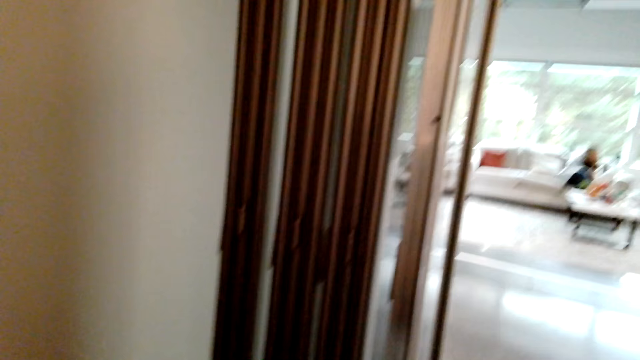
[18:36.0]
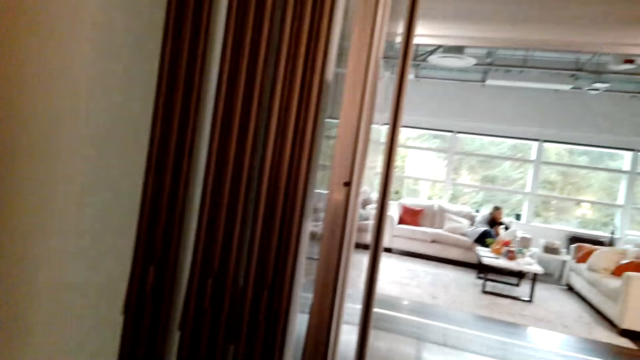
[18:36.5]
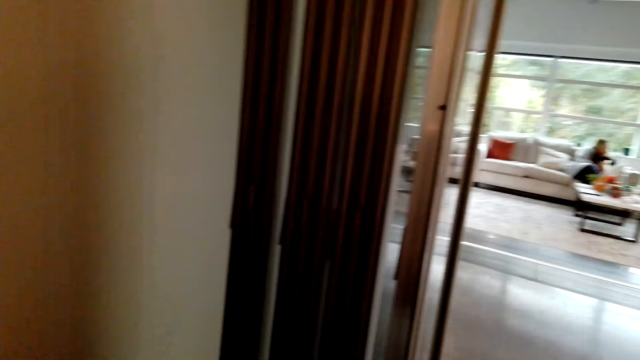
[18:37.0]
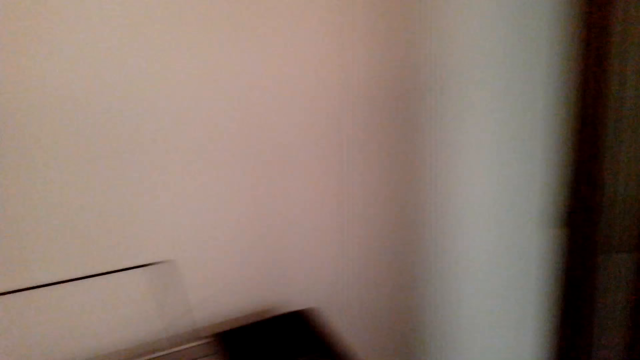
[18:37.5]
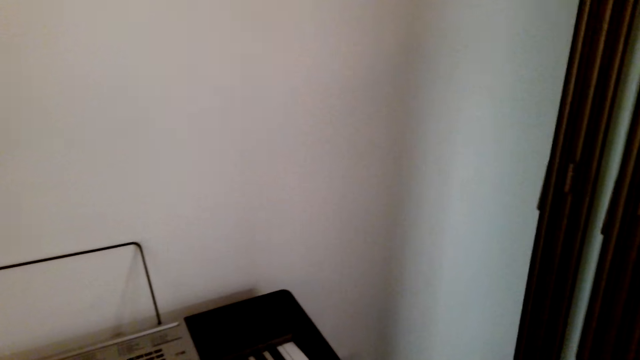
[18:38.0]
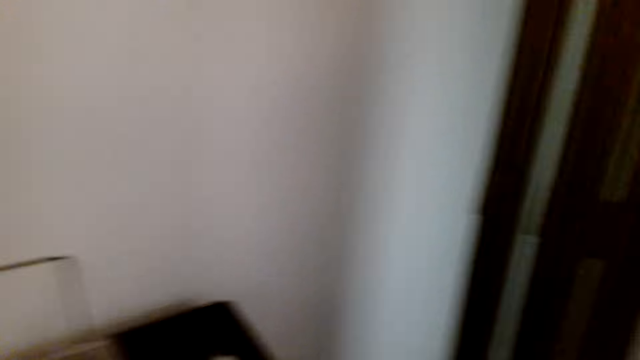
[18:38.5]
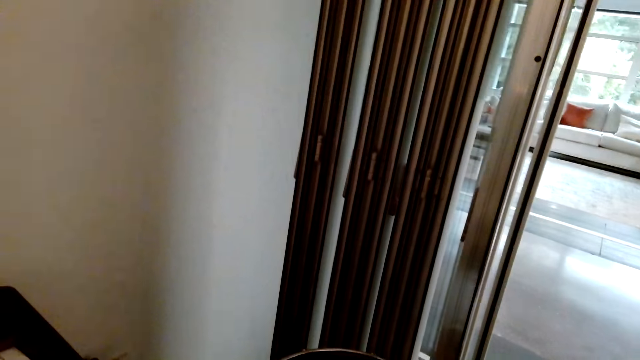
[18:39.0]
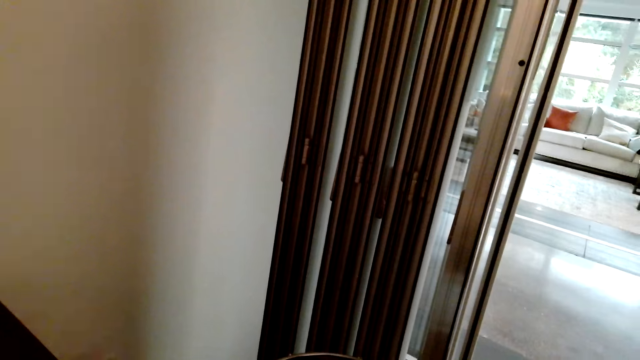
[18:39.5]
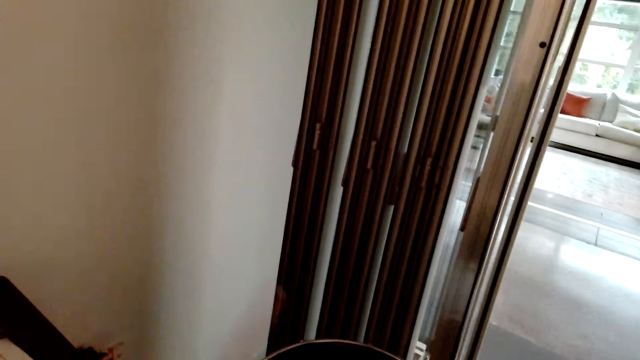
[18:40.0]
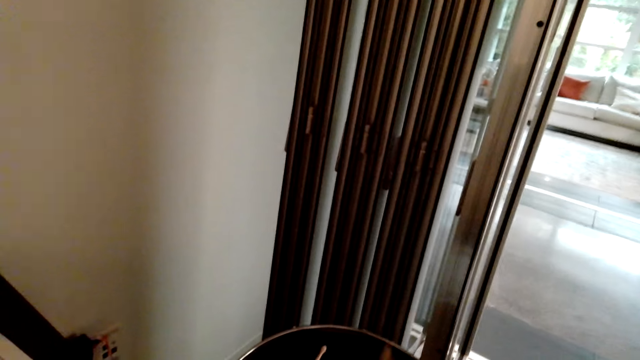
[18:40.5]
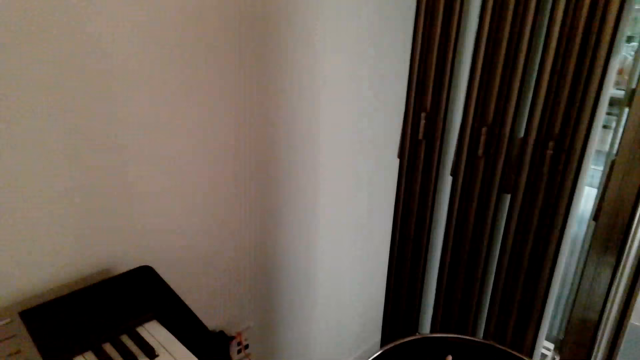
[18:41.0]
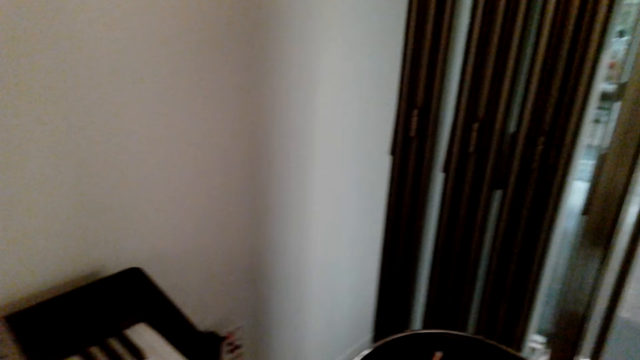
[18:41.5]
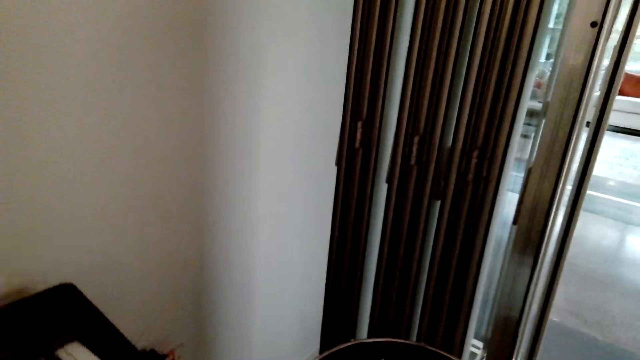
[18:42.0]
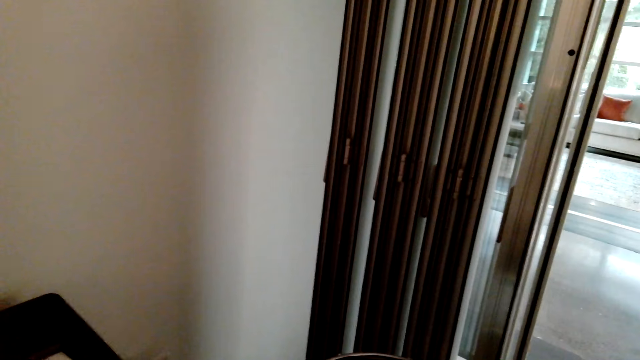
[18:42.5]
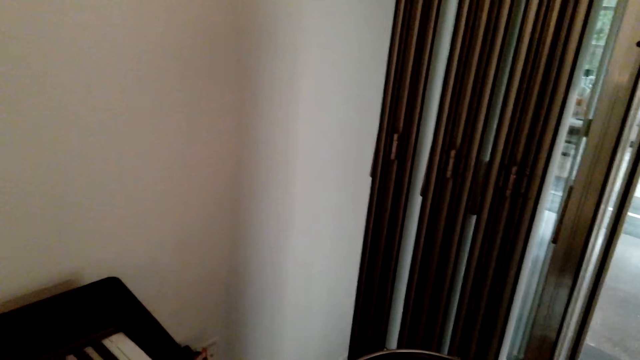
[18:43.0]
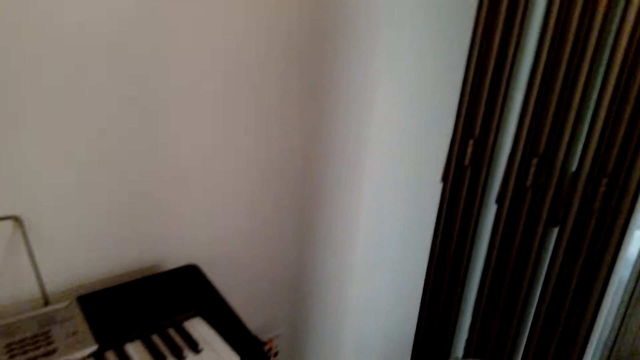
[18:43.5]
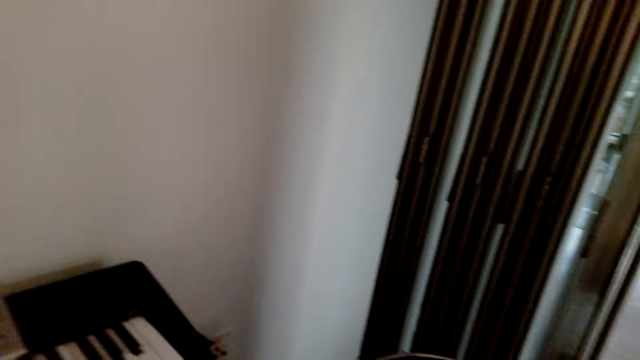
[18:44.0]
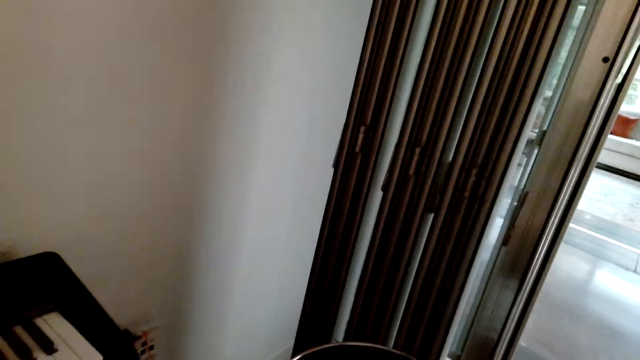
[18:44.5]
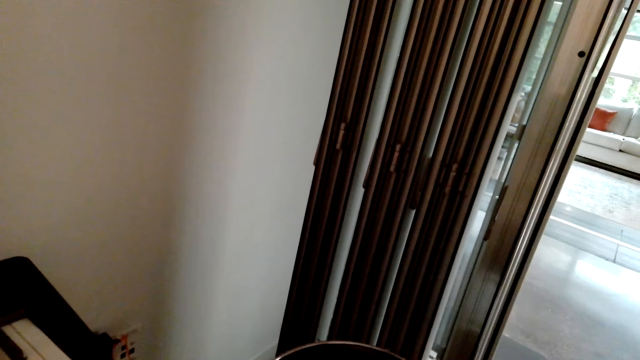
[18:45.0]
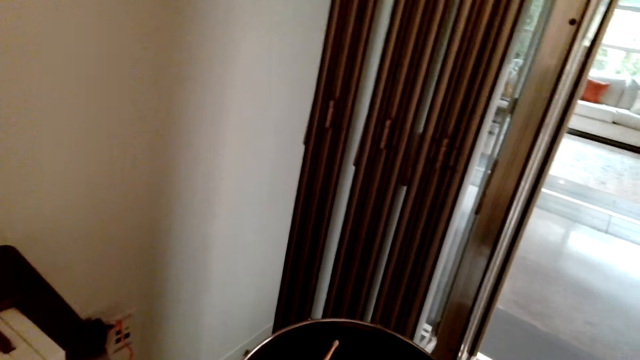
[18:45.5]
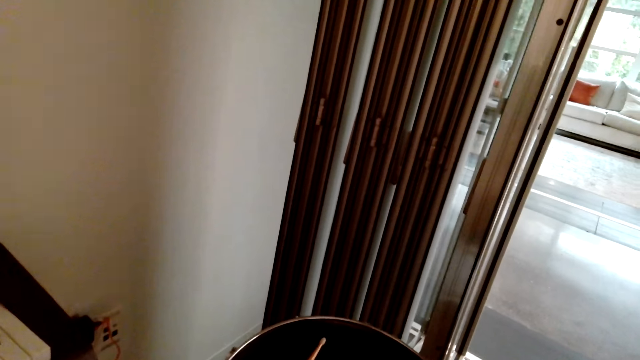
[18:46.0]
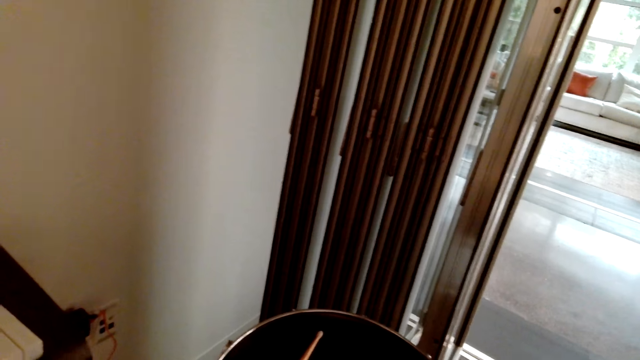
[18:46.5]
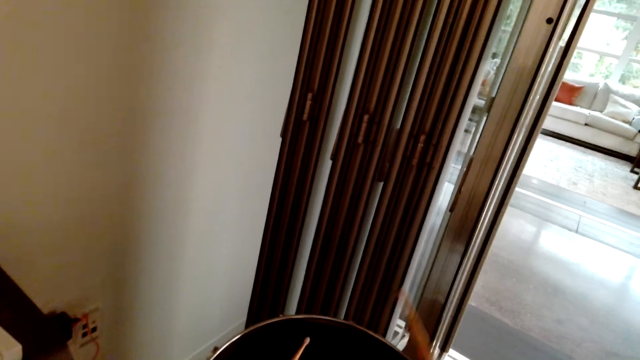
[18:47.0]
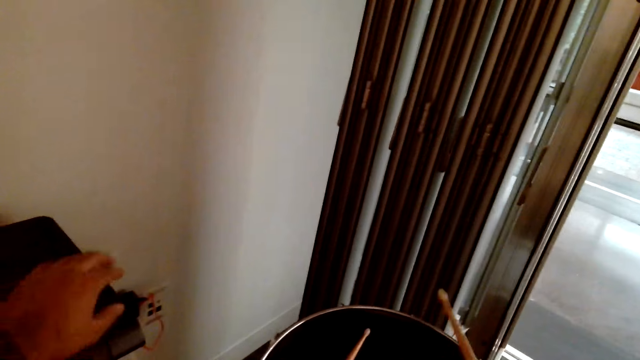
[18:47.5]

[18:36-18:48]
The camera wearer presses keys on the piano. They drum with the drumming sticks.

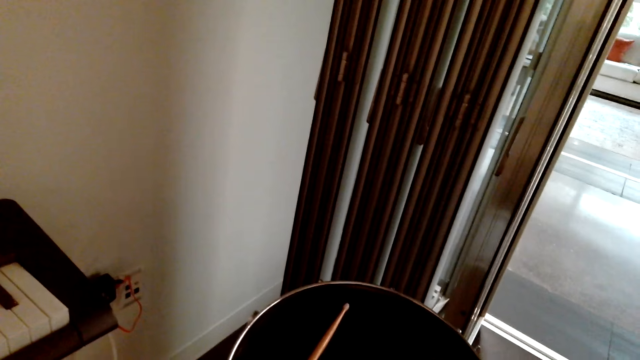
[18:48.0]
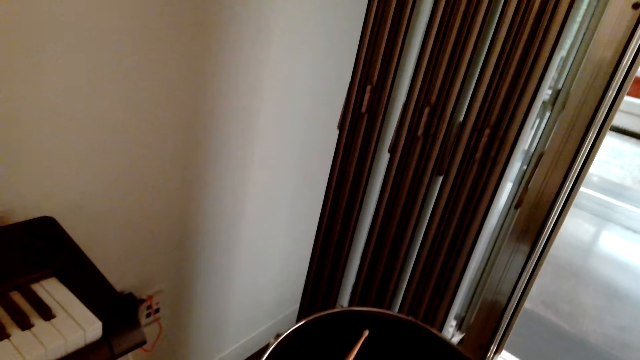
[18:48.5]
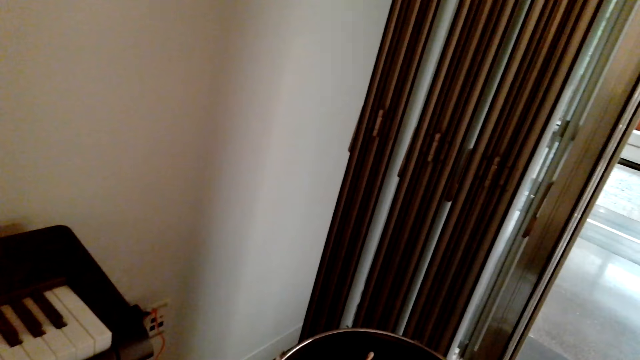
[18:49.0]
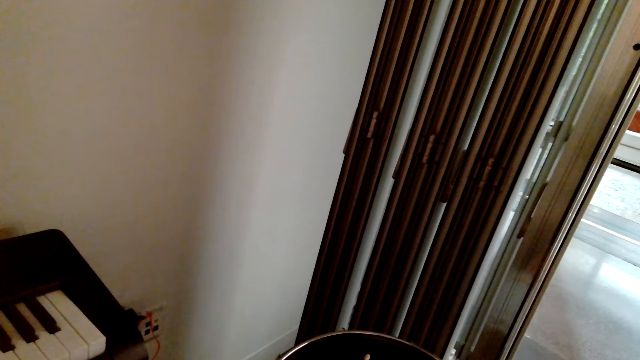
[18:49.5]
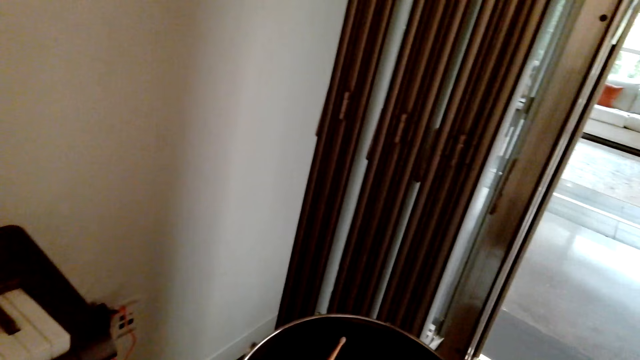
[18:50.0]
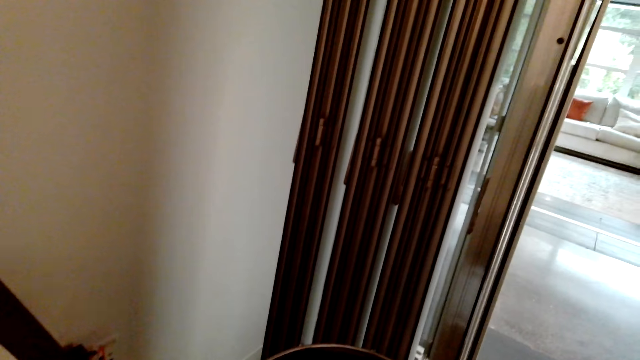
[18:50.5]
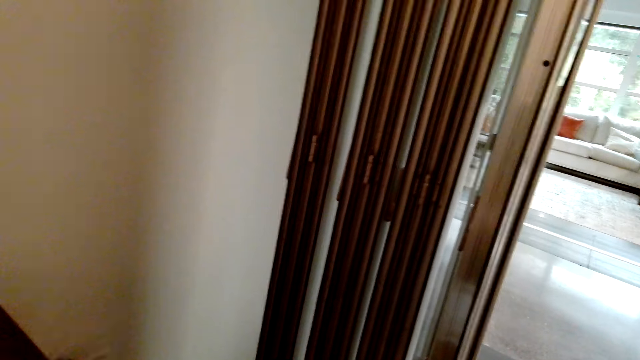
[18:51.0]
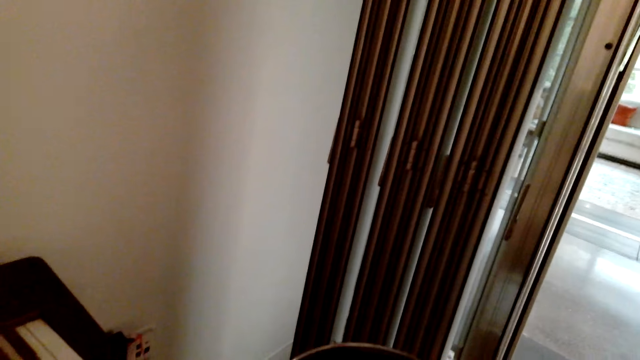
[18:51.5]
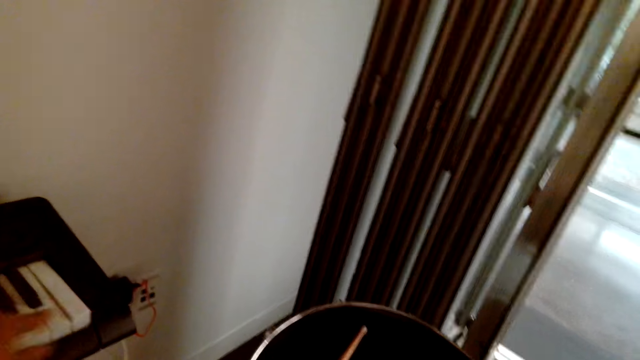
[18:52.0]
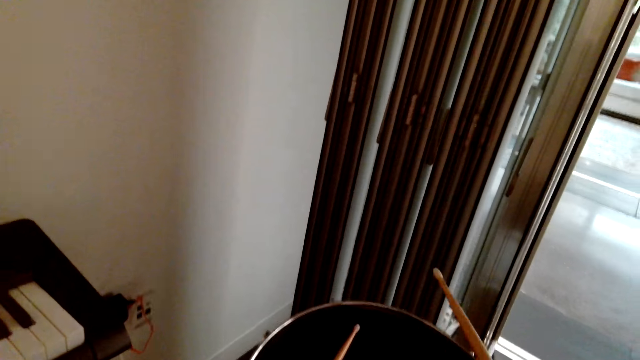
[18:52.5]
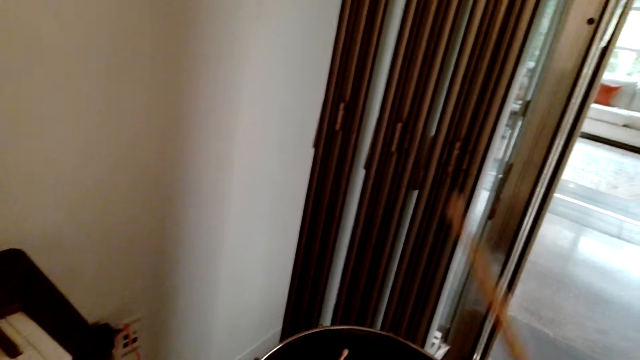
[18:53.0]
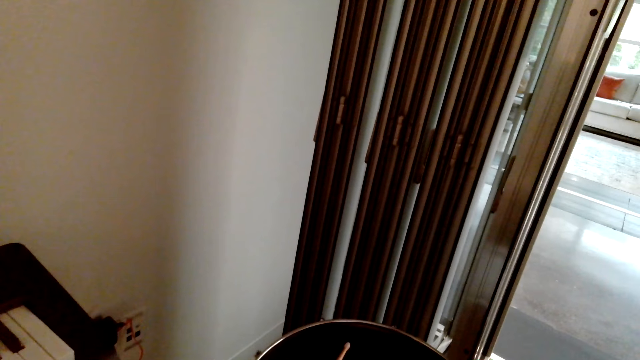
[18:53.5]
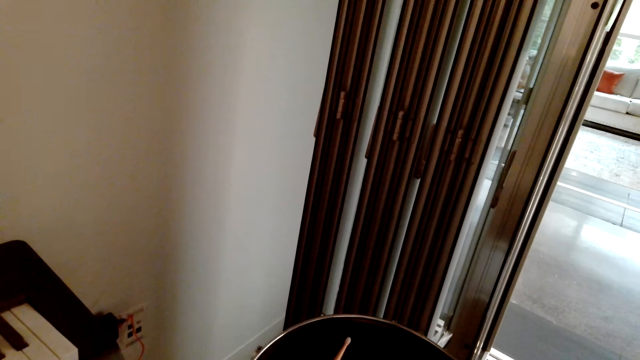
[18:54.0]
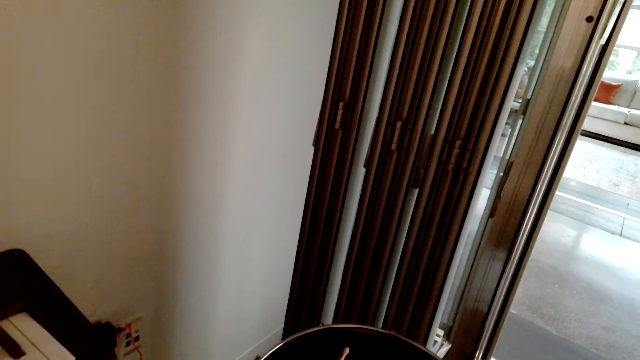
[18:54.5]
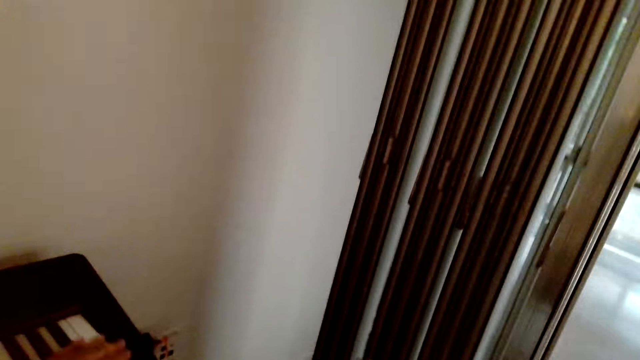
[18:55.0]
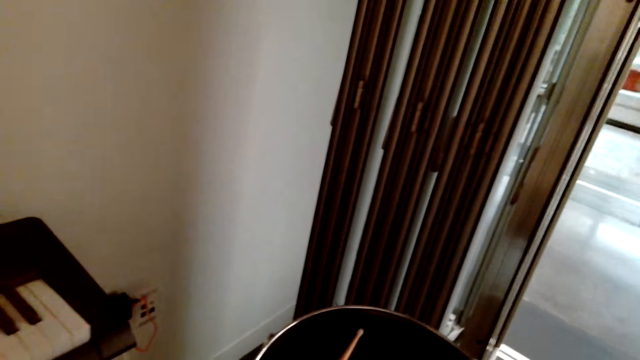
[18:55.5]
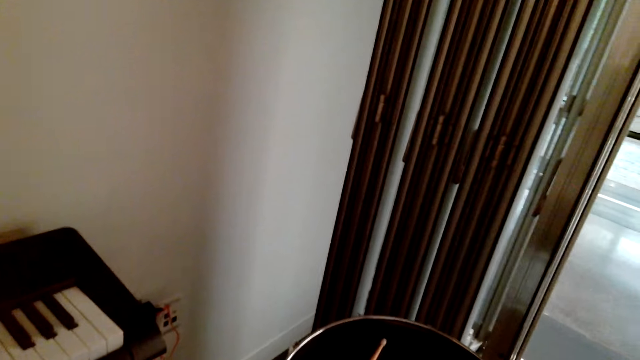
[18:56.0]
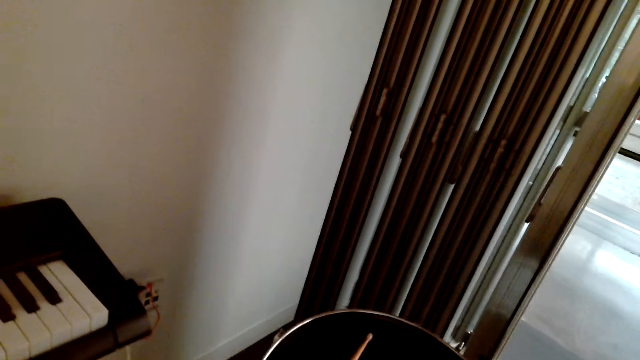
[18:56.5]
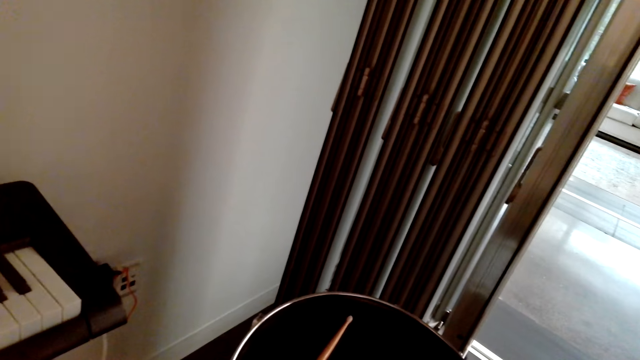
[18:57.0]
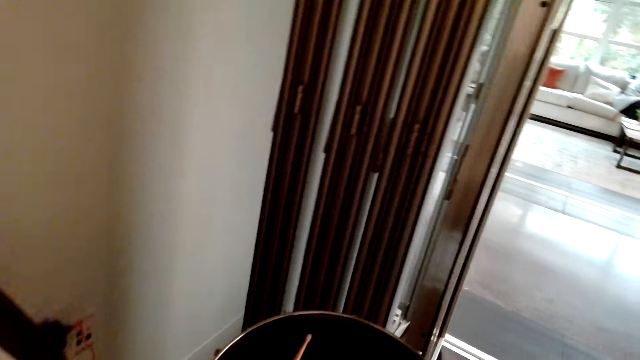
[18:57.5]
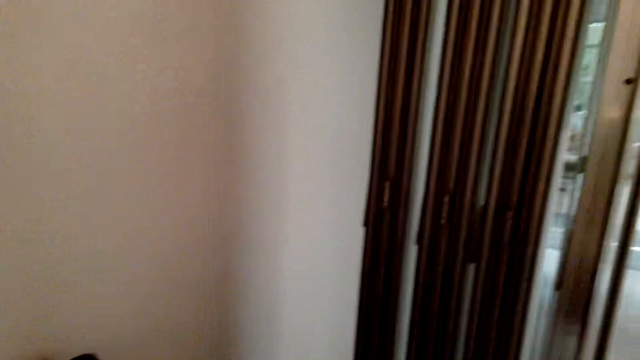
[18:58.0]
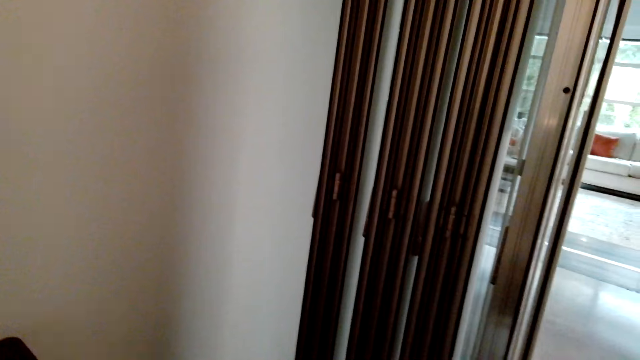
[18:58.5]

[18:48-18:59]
The camera wearer presses keys on the piano.
